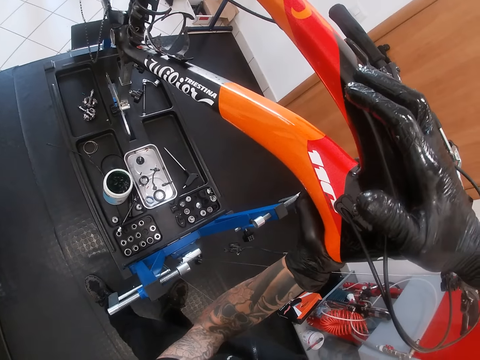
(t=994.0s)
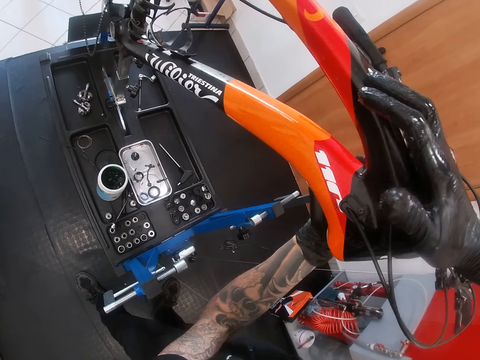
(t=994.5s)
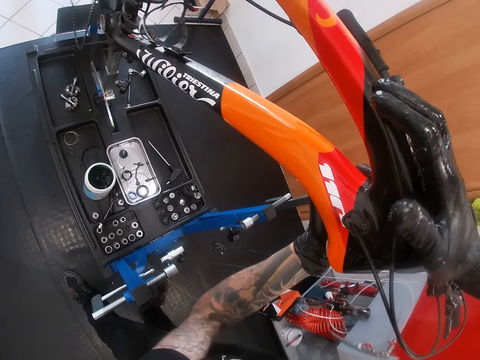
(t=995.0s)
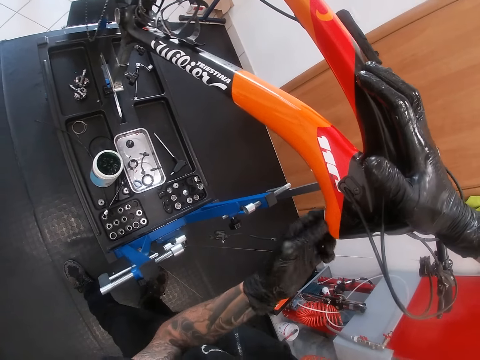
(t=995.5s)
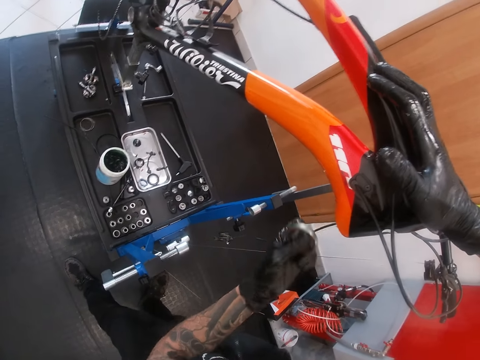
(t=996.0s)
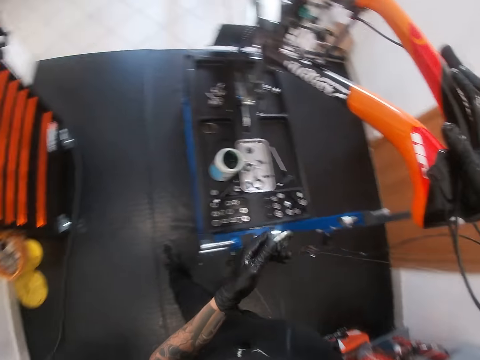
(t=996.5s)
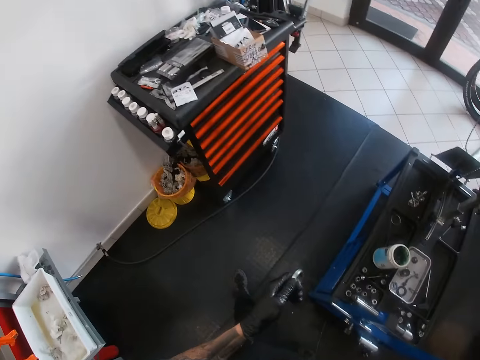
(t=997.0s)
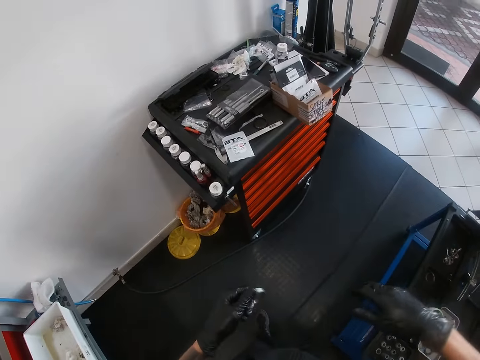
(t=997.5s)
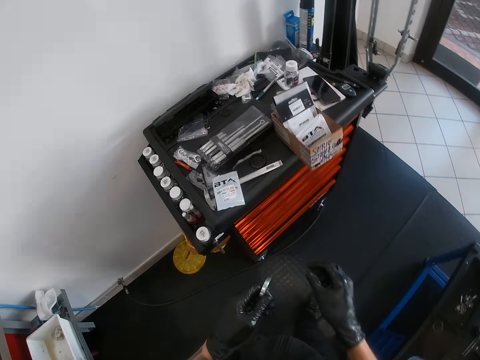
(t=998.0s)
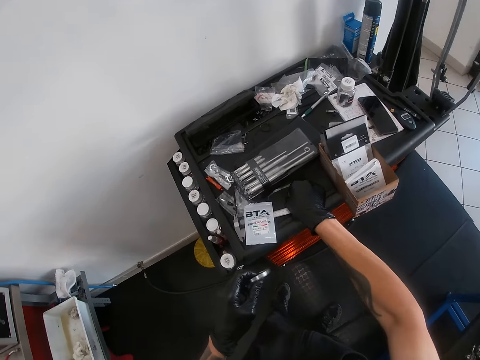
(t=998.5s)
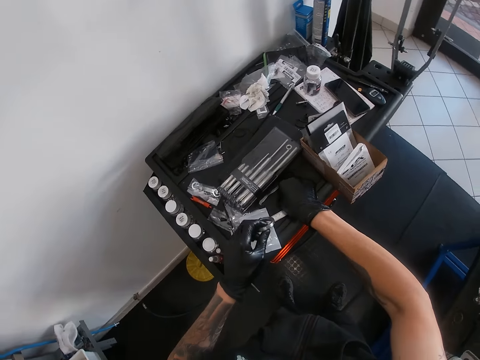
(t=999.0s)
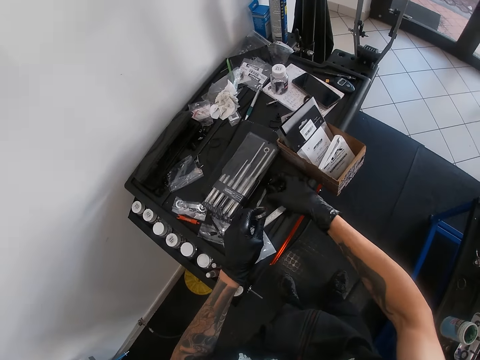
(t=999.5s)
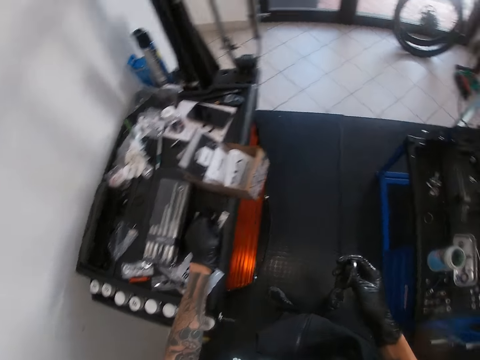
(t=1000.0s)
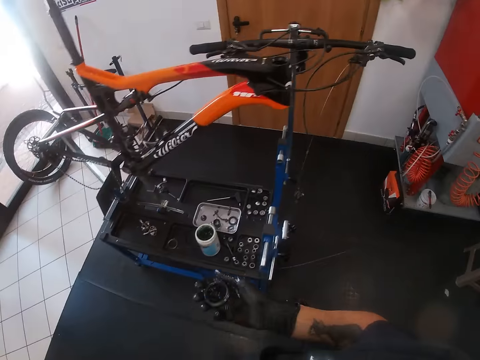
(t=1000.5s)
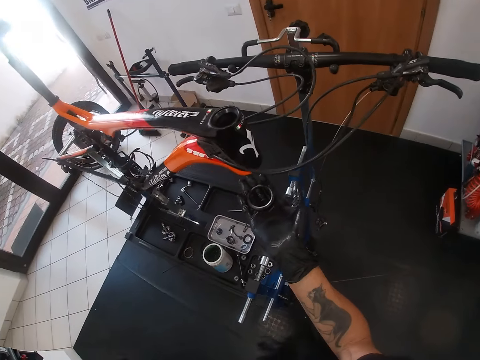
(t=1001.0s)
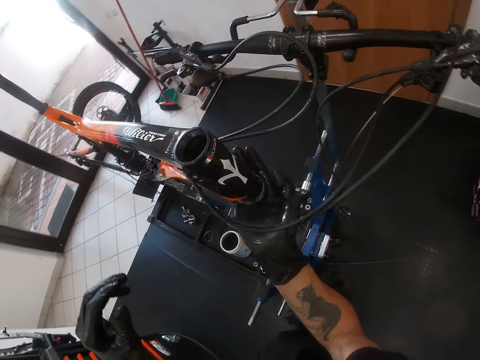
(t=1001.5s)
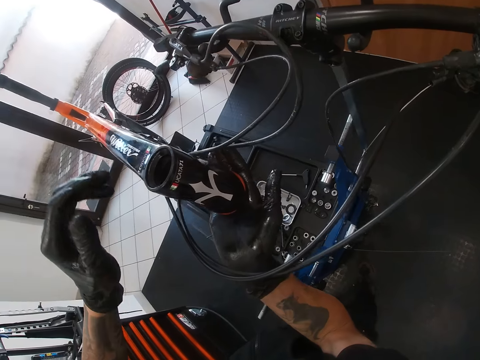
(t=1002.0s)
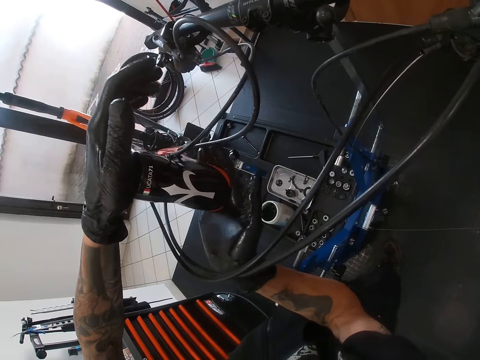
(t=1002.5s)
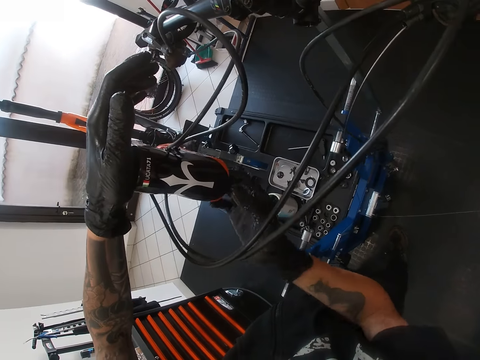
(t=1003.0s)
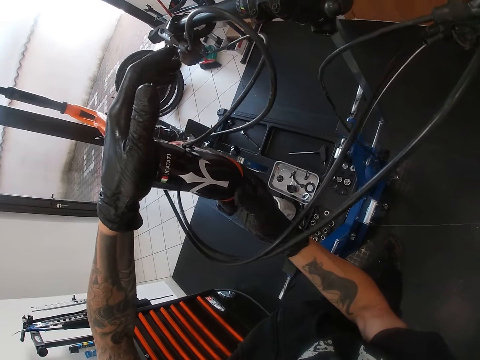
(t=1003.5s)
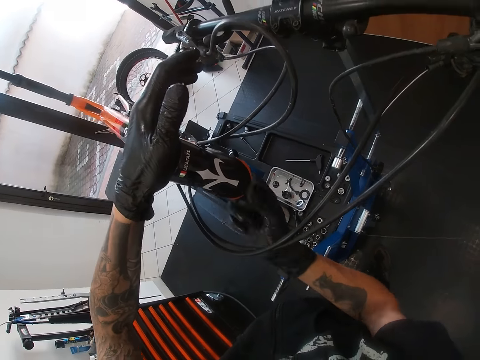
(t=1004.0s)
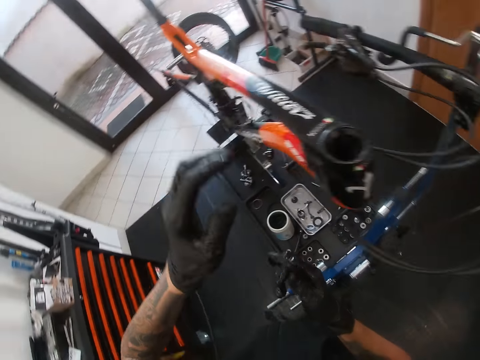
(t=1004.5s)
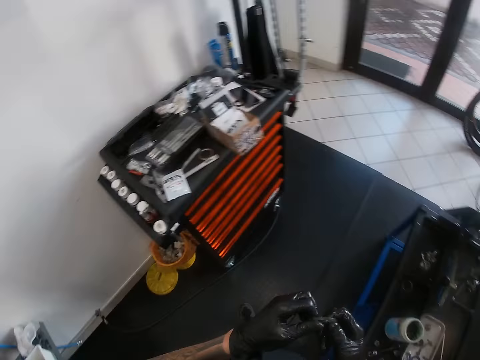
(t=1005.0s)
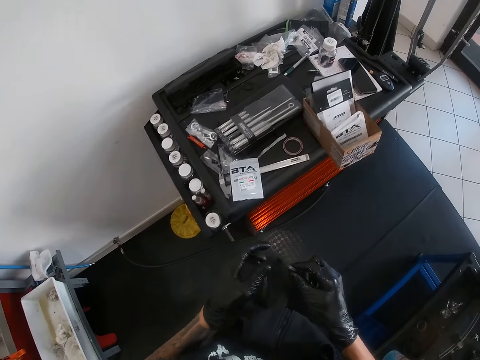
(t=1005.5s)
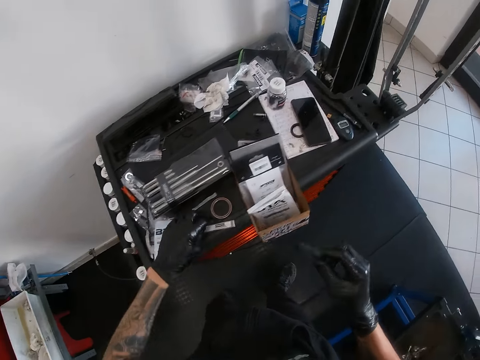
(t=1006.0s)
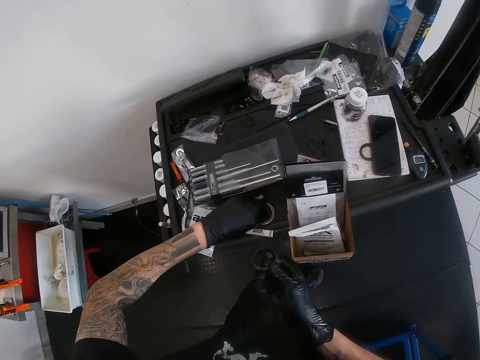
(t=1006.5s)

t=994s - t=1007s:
The camera wearer removes the bearing from the head tube of the bicycle on the bicycle repair stand with his left hand. He walks around the room. He picks the black bearing from the work table with his right hand. He drops the bearing in his left hand on the work table. He fixes the black bearing in his right hand on the head tube of the bicycle on the bicycle repair stand. He removes the black bearing from the head tube of the bicycle on the bicycle repair stand with his right hand. He moves around the room.

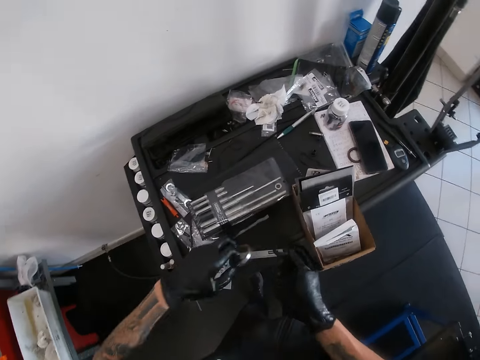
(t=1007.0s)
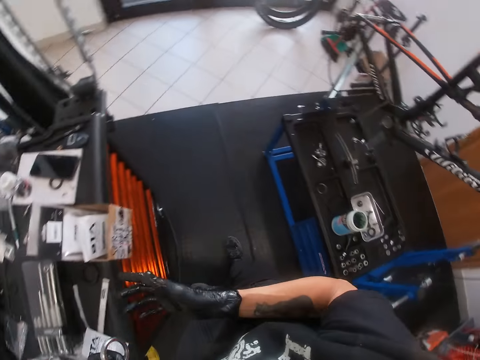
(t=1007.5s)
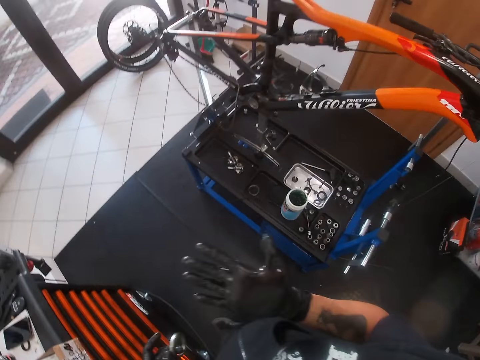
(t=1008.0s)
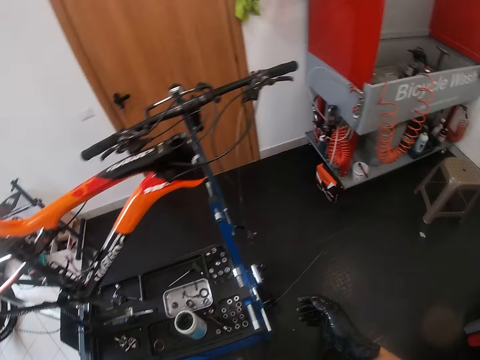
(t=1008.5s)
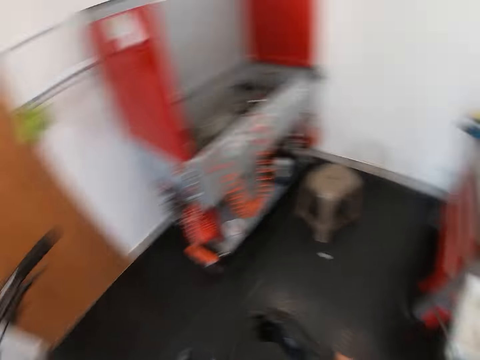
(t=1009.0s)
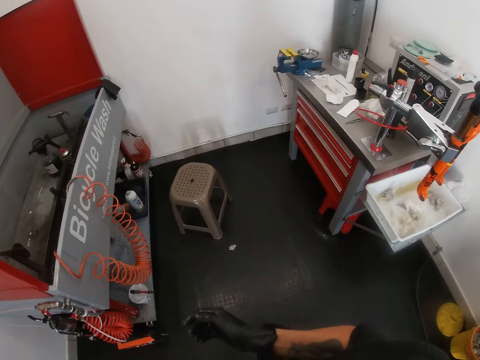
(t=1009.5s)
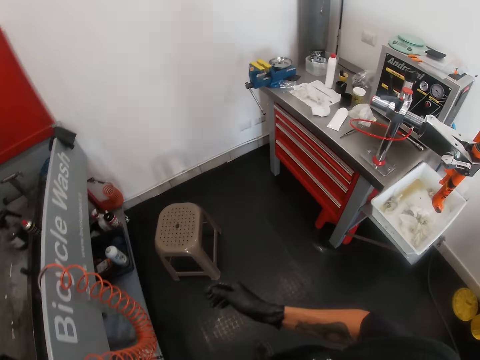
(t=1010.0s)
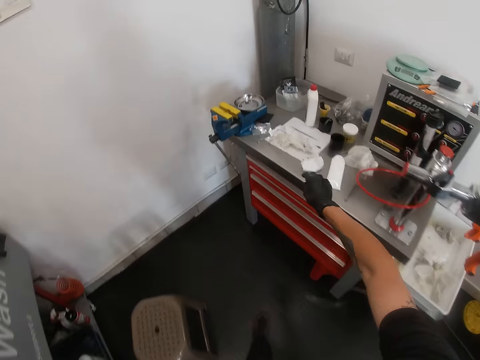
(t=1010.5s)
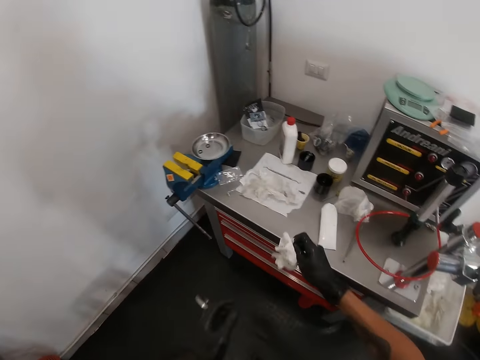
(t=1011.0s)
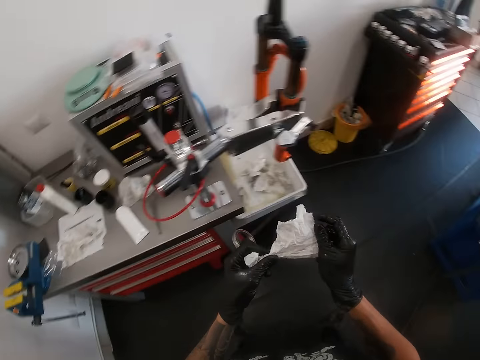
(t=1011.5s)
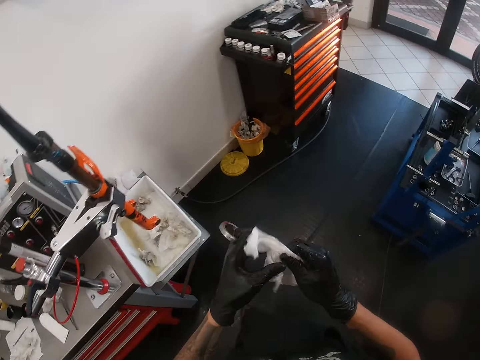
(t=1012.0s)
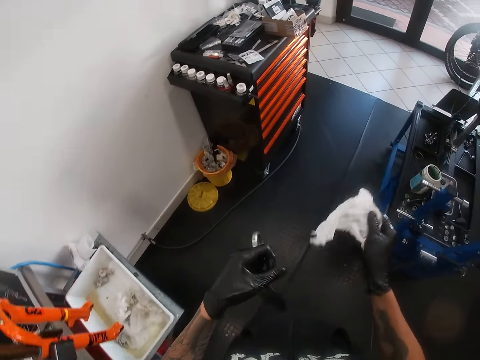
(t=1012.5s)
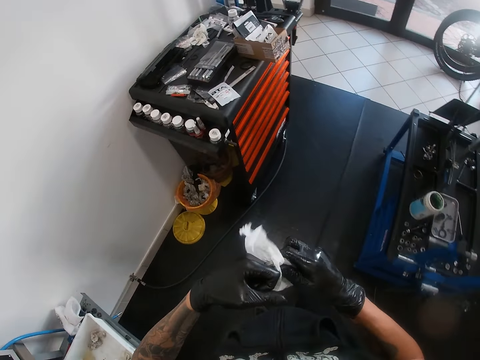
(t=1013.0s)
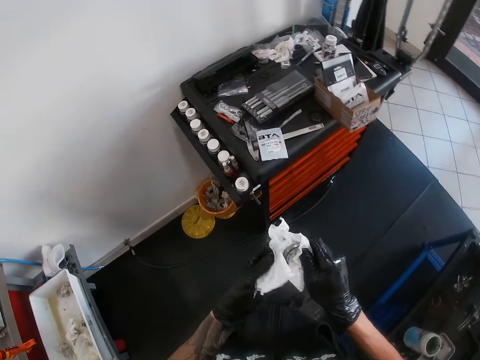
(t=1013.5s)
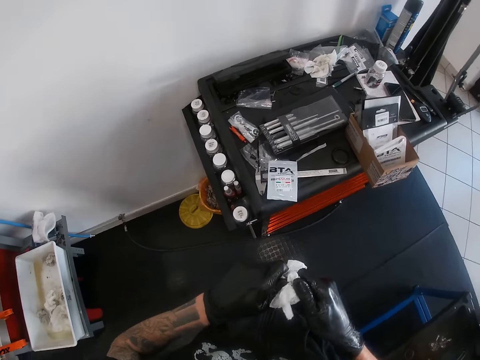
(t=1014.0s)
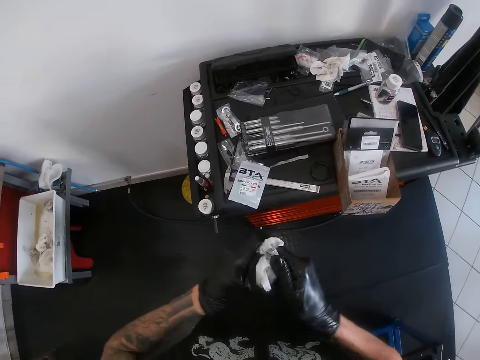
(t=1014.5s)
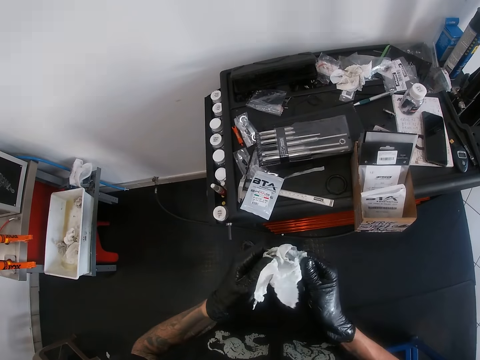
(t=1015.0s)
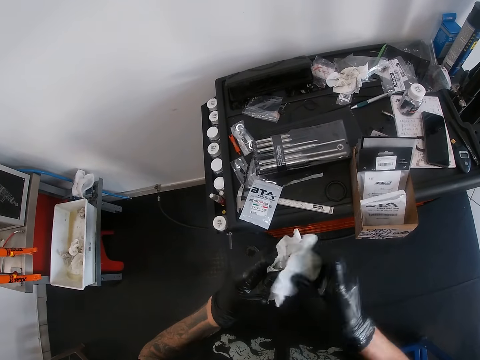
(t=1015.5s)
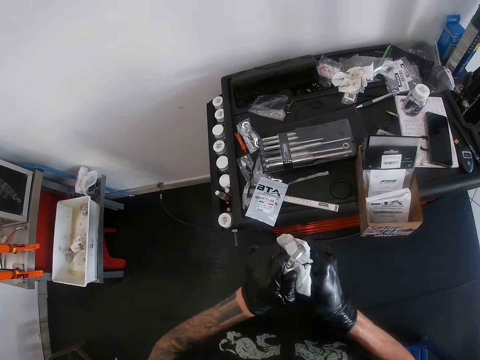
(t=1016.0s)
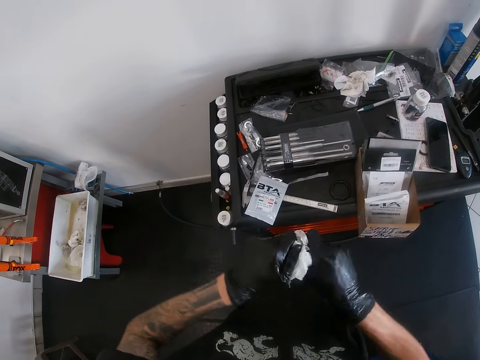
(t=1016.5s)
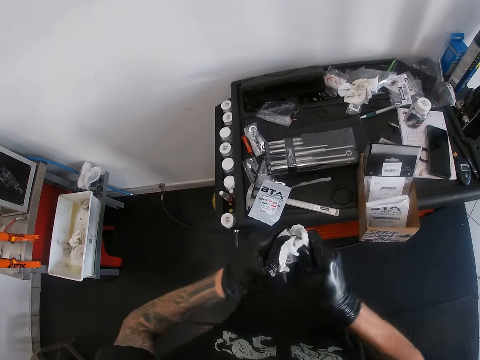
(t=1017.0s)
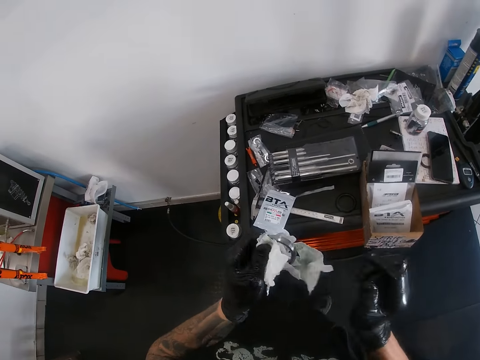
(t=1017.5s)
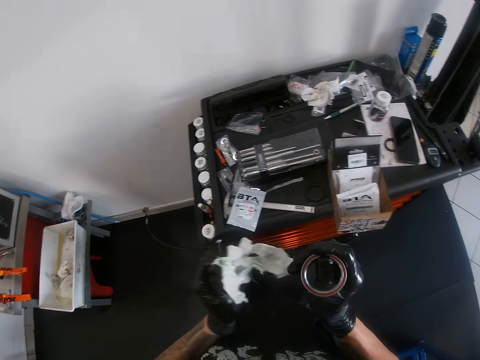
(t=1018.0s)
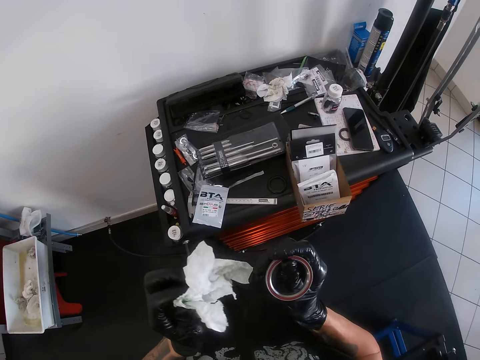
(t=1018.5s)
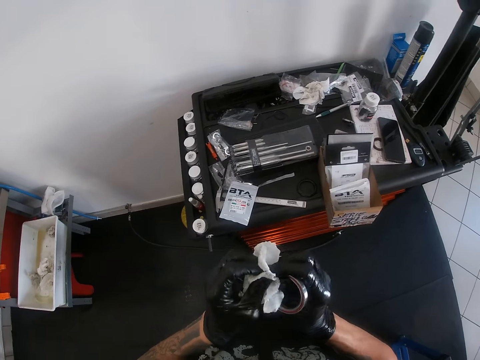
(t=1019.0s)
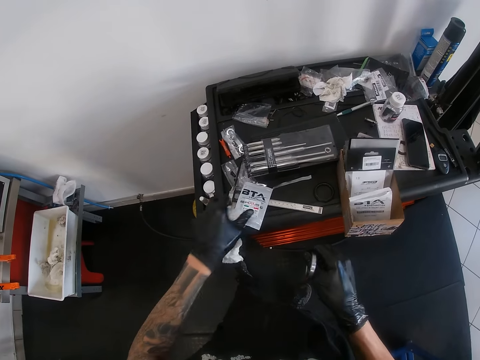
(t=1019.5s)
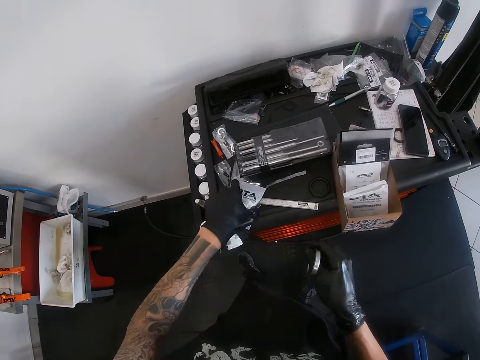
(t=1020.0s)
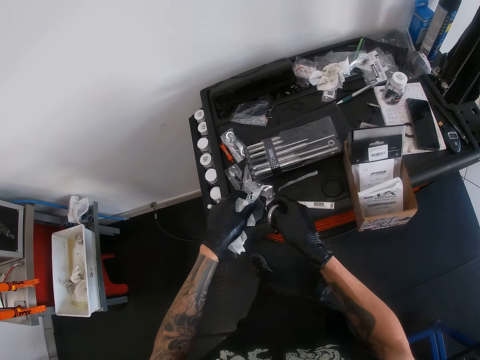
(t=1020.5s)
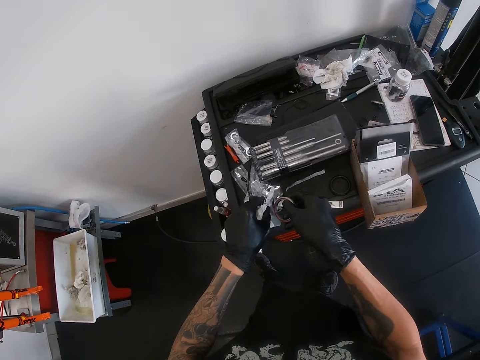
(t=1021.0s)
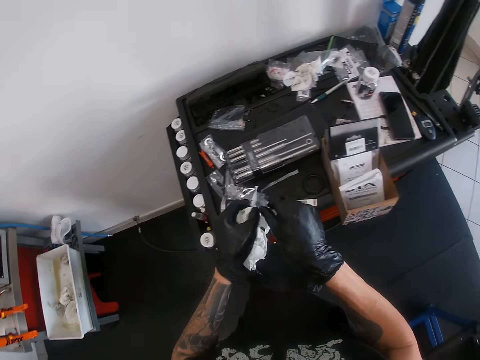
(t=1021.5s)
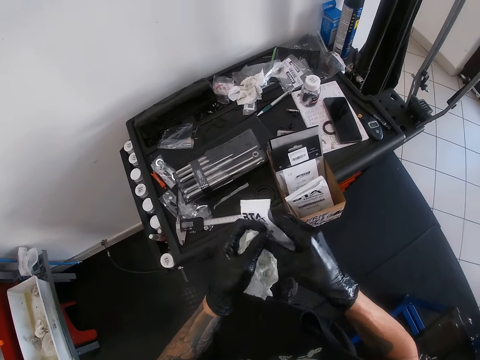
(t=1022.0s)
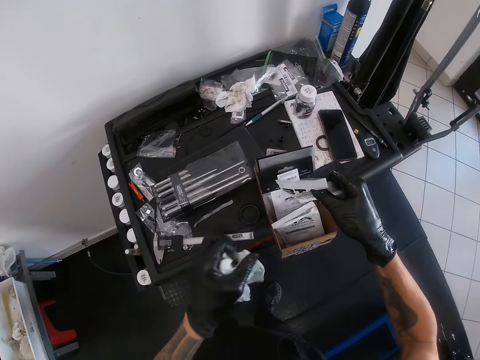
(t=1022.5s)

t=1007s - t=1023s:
The camera wearer picks the bearing from the work table with his left hand. He drops the black bearing in his right hand on the work table. He picks another bearing from the cabinet. He walks around the room. He picks a wipe or paper from the tool table with his right hand. He unwraps the paper. He cleans the bearing in his left hand with the wipe in his right hand. He cleans the bearing in both hands with the wipe in both hands. He passes the bearing from his left hand to his right hand. He holds the wipe in his left hand. He opens the opened pack of the bearing on the work table with his left hand. He puts the bearing in his right hand in the opened pack of the bearing in his left hand.
